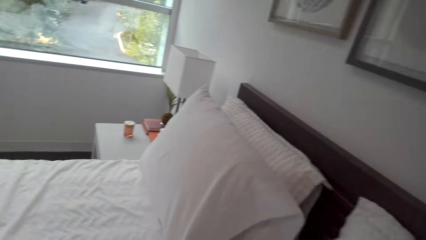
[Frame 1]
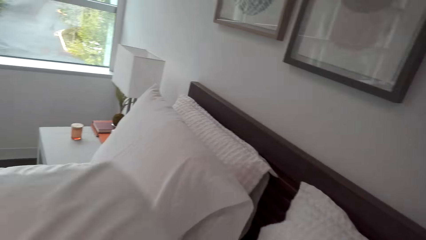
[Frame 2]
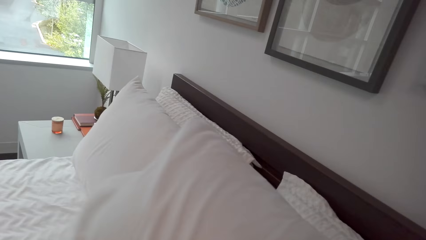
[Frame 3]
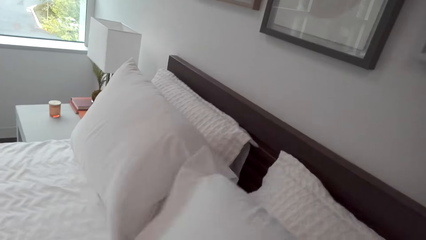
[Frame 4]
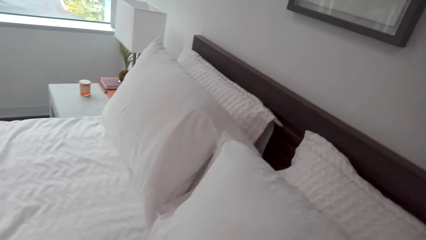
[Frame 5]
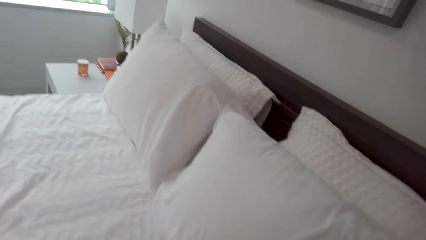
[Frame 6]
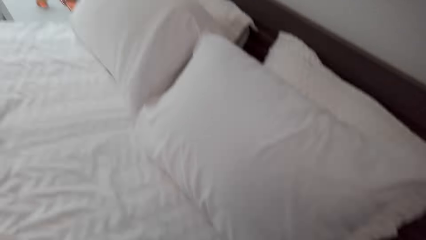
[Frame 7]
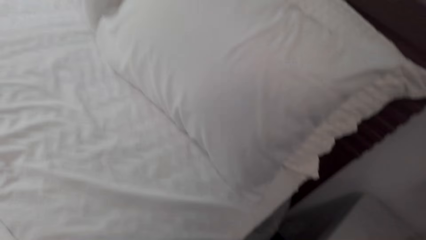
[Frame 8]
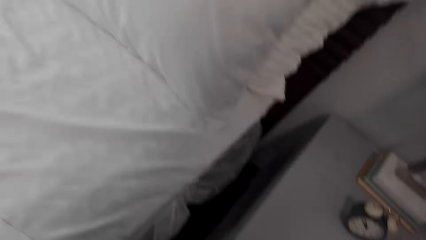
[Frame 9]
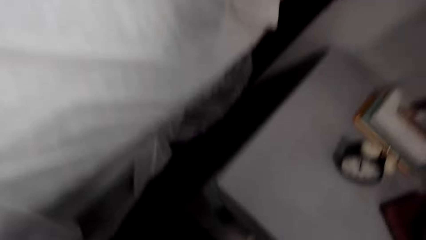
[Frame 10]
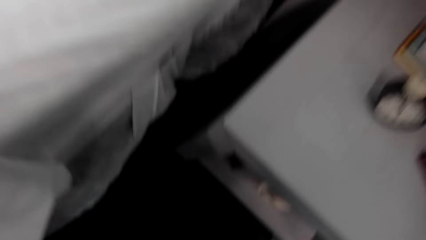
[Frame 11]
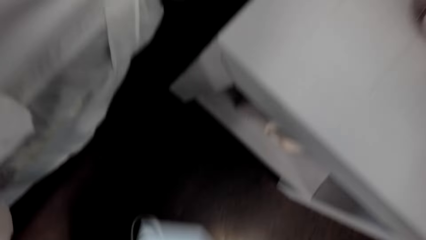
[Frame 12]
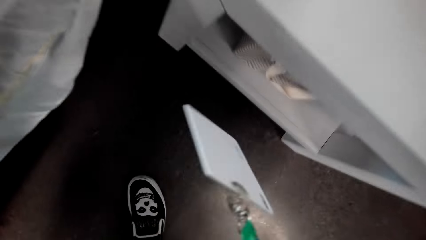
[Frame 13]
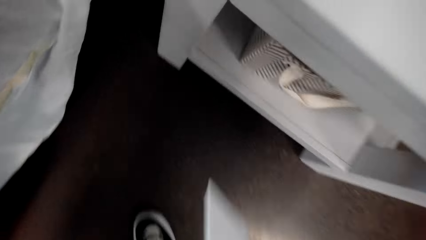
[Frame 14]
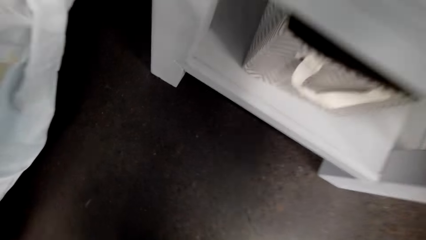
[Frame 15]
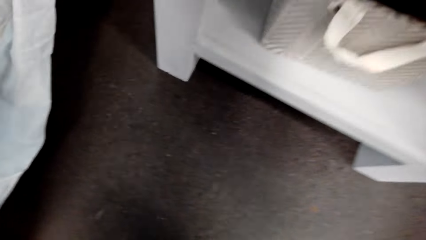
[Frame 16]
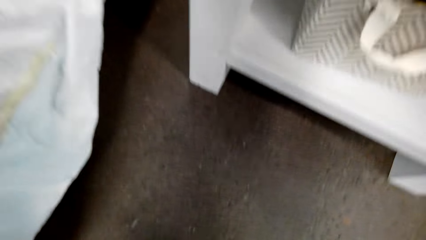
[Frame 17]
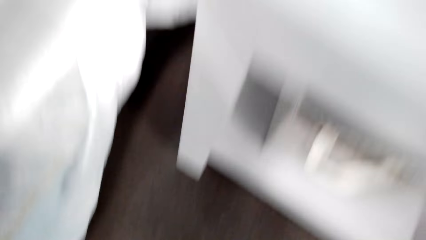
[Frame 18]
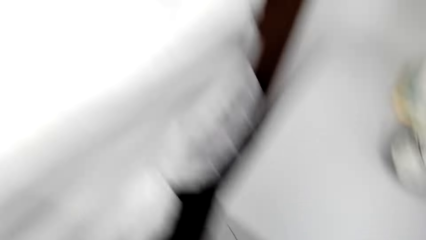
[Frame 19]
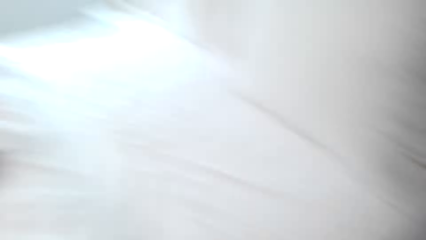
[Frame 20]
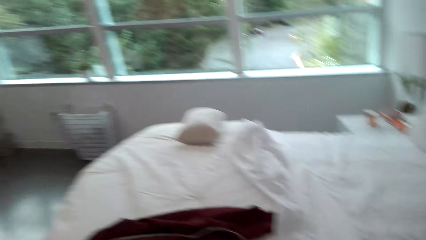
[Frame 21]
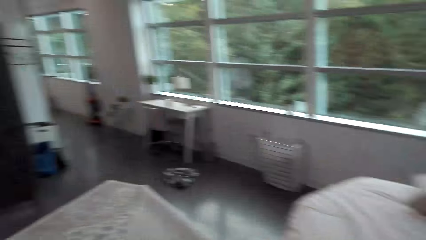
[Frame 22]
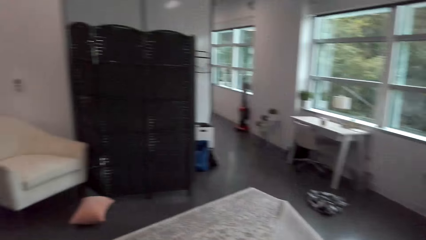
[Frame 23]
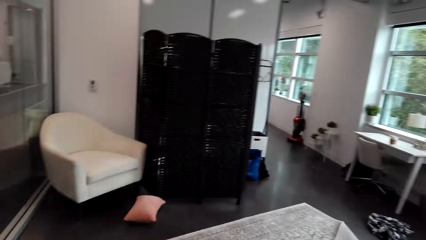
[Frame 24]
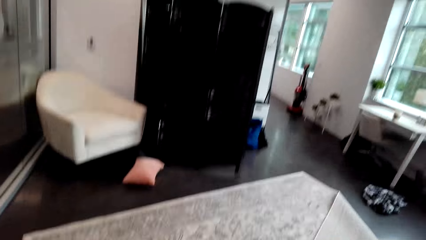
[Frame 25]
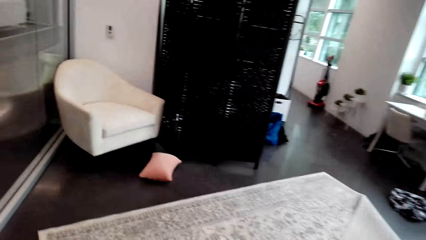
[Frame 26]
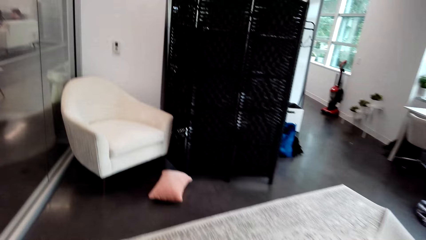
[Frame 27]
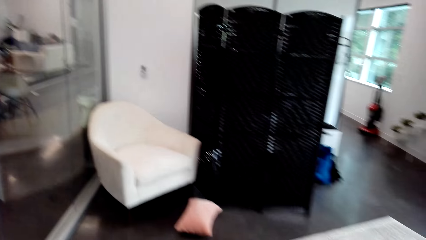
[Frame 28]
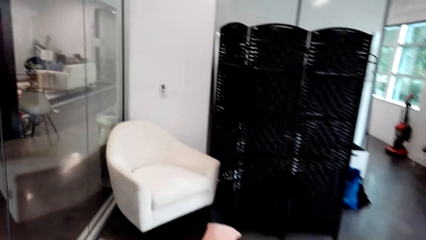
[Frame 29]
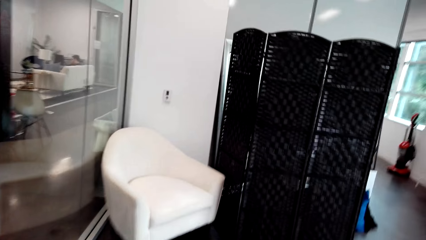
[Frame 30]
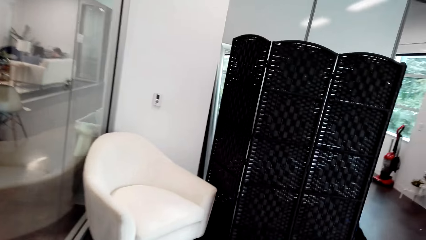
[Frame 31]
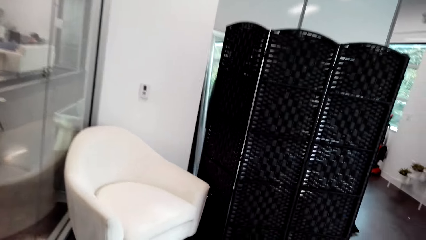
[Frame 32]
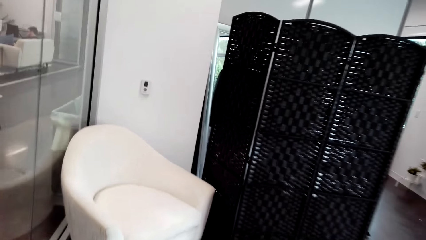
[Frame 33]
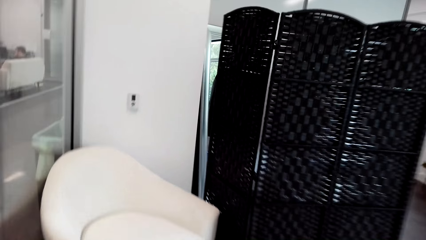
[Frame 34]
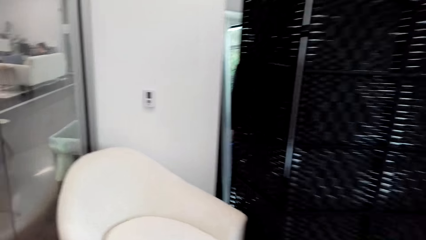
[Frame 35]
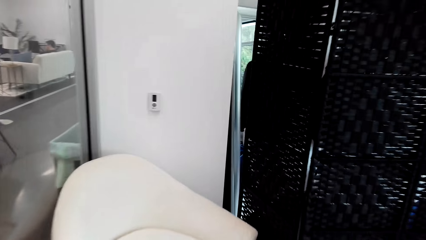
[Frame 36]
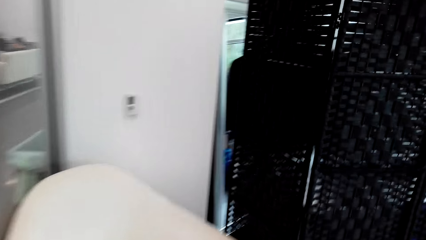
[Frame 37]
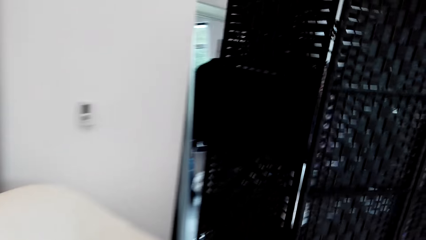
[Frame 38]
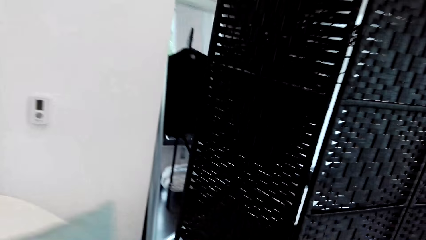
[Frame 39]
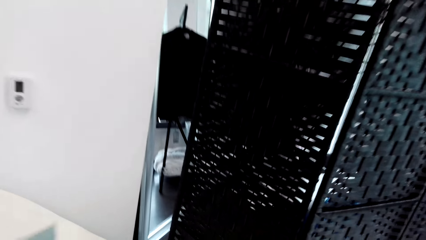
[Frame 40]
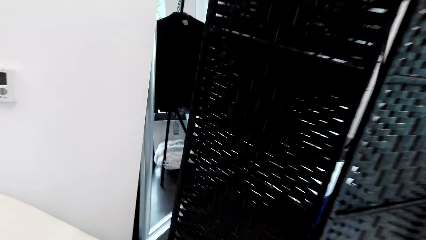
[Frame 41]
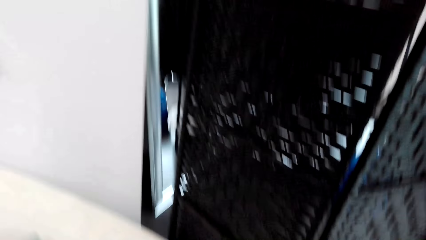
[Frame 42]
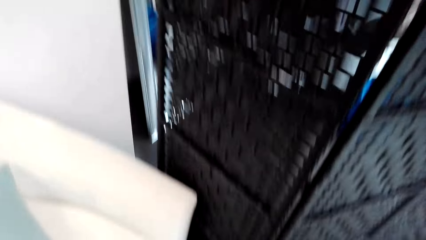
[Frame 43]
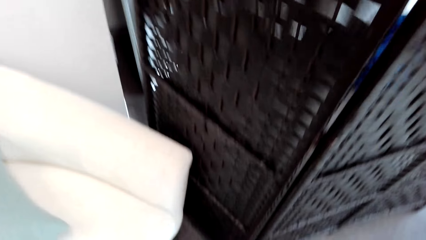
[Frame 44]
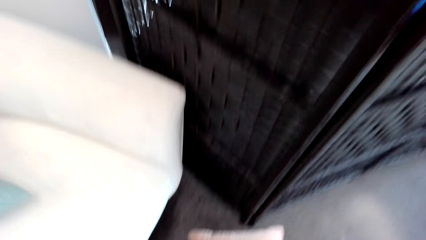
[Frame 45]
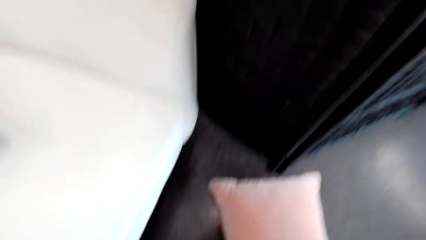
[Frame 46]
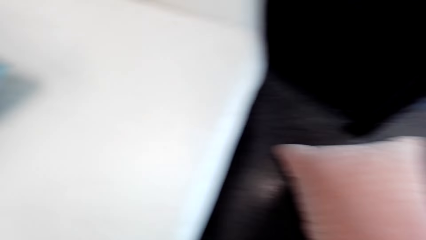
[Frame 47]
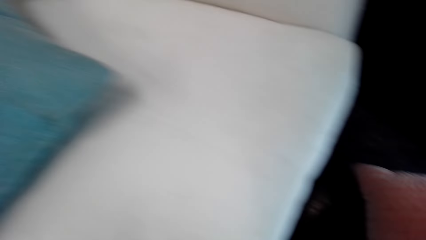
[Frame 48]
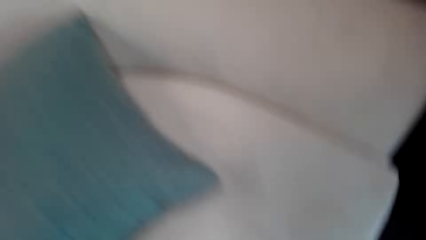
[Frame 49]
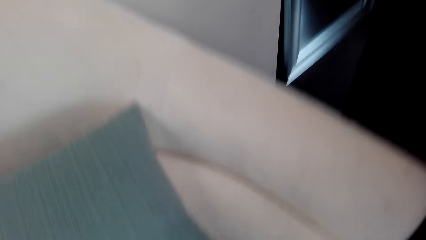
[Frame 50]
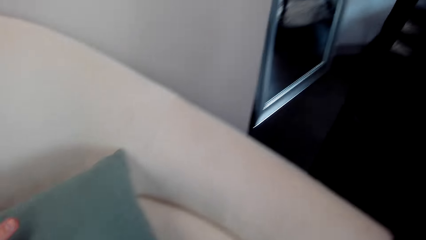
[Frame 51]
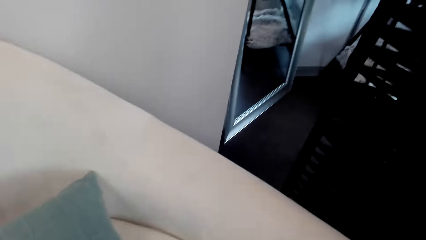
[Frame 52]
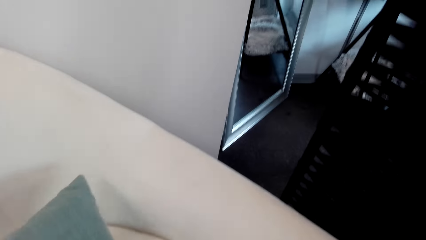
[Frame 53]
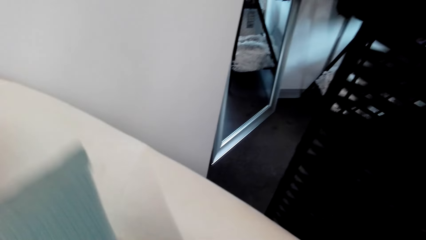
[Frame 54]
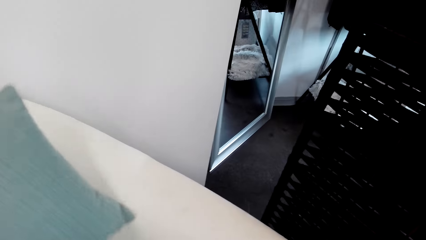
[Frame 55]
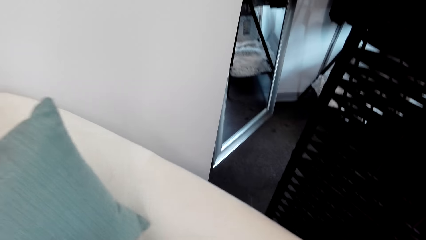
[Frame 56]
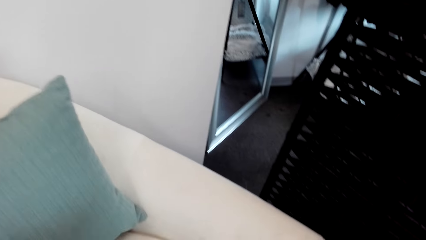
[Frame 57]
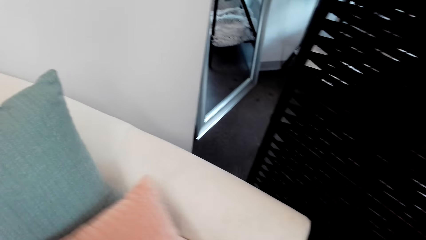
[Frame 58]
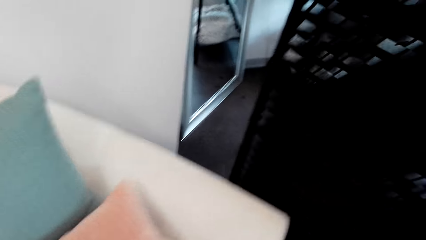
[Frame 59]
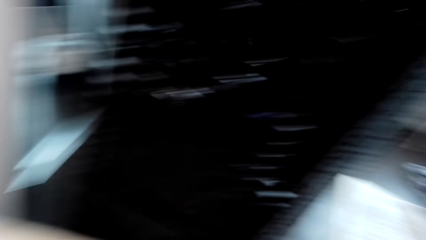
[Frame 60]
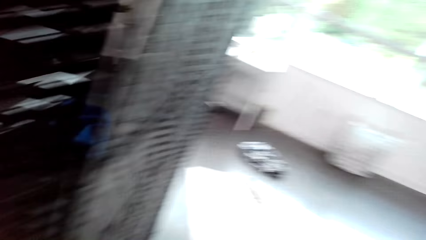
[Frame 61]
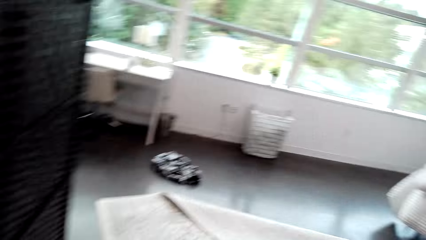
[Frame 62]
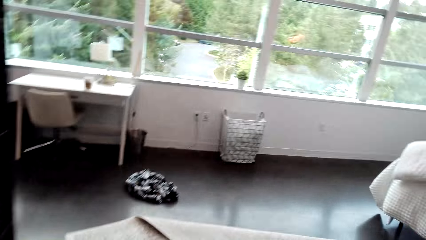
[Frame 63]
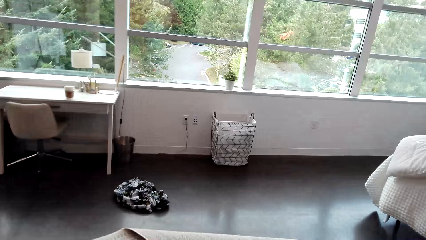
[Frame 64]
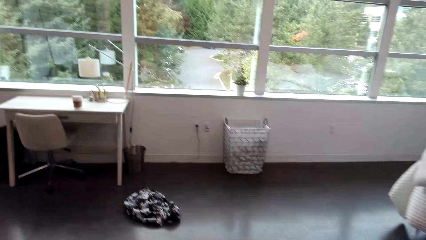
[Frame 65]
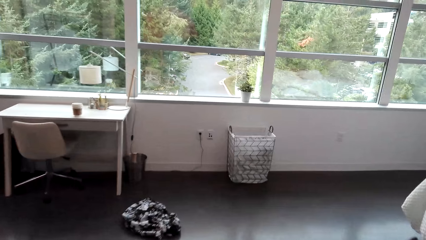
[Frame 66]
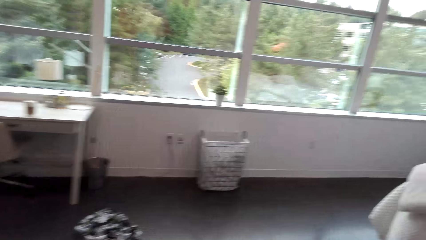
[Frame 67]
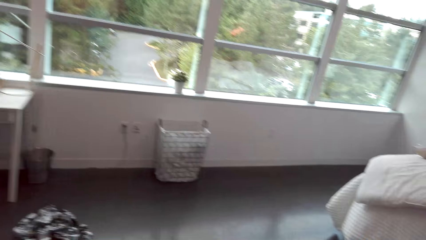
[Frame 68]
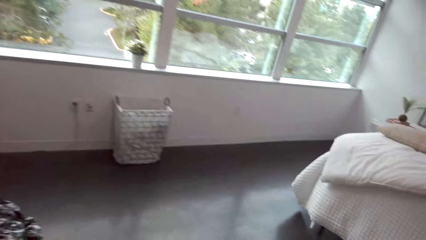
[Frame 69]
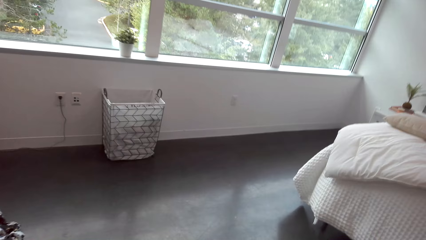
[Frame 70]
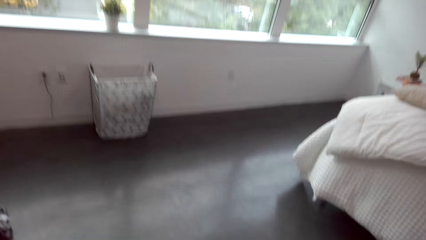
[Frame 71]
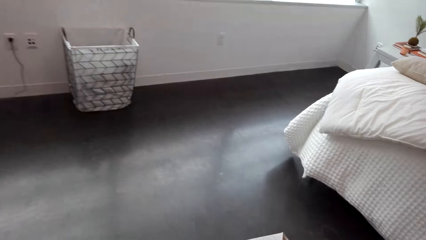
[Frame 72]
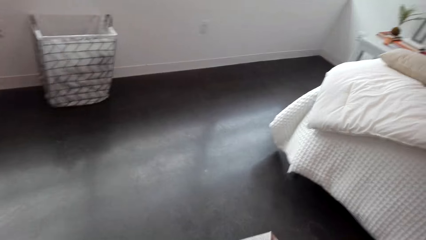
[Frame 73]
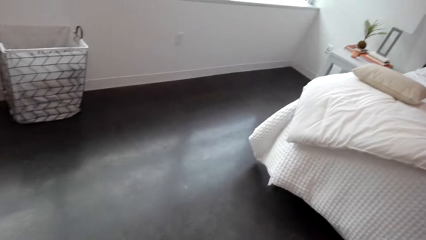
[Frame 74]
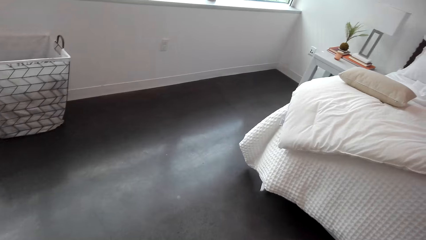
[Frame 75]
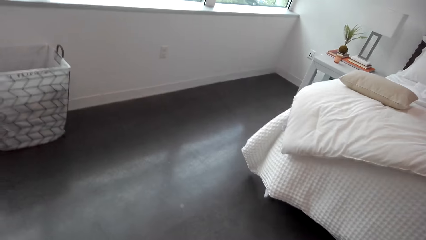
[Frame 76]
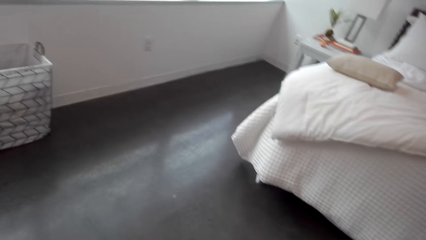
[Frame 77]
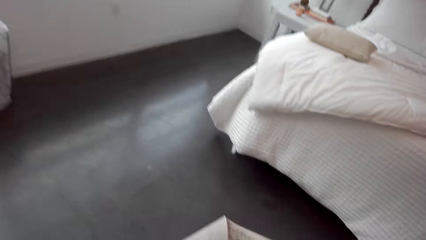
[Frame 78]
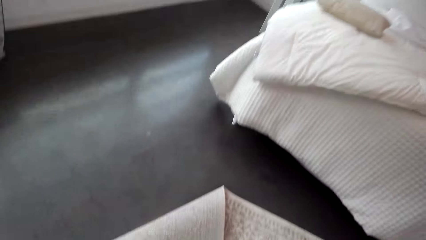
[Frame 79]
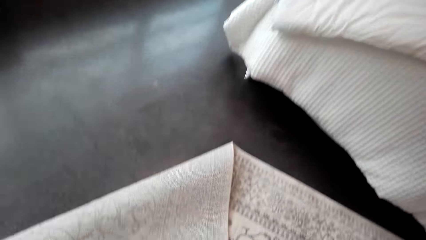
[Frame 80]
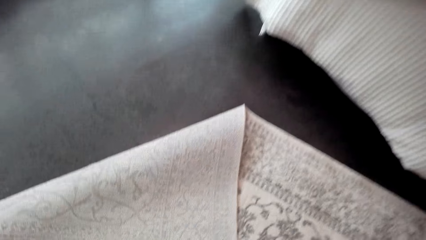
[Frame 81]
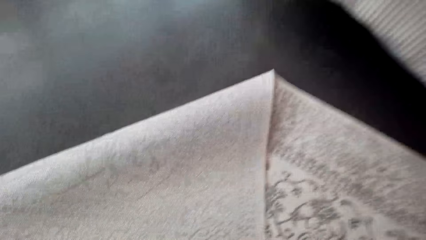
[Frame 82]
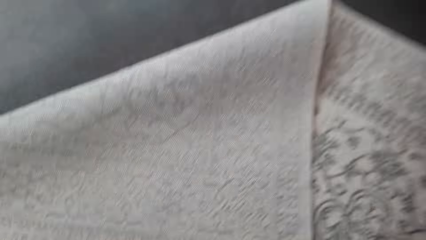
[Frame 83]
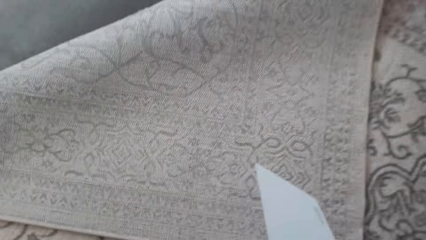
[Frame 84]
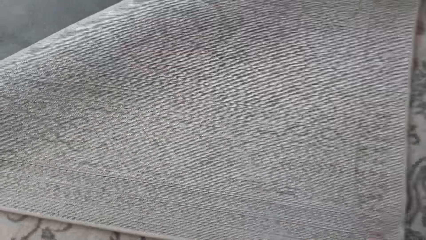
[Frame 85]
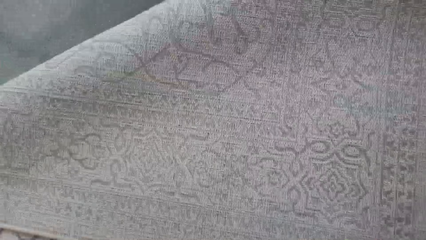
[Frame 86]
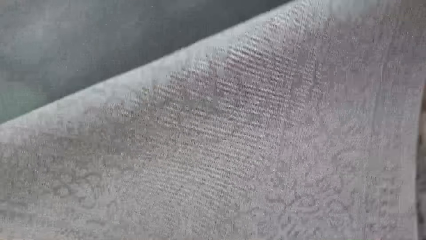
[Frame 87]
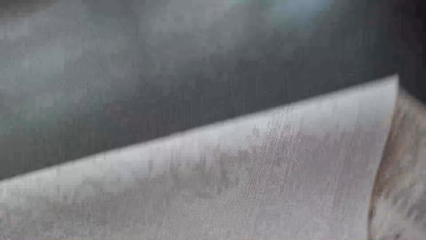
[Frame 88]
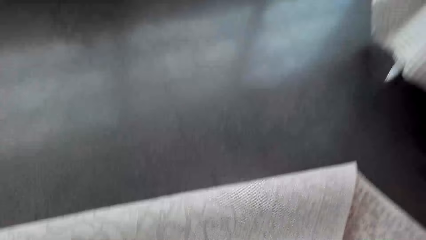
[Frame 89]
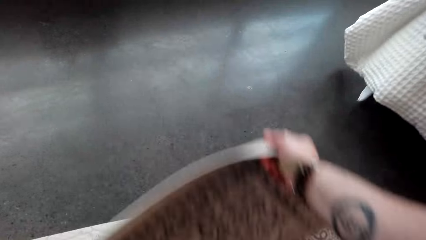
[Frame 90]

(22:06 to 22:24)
The camera wearer walks around. They carry the pillow to a seat or lounge chair on the floor. They look around. They drop the pillow on the seat. They pick another pillow on the floor. They arrange the pillows on the seat. They place the other pillow on the lounge chair. They walk to the floor mat. They unfold the edge of the floor mat. They stare at the mat.
